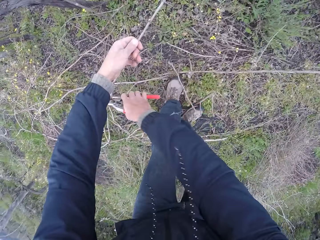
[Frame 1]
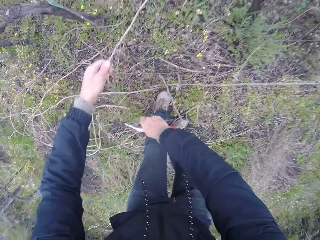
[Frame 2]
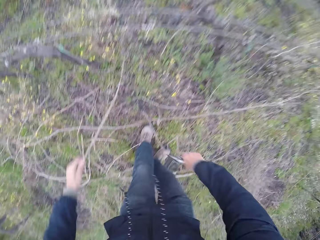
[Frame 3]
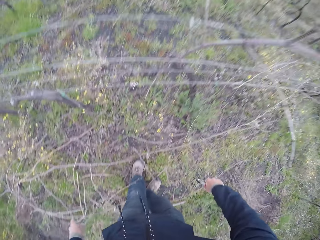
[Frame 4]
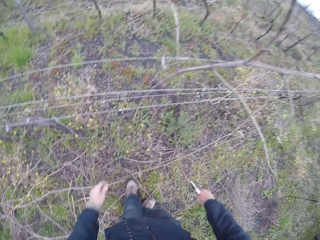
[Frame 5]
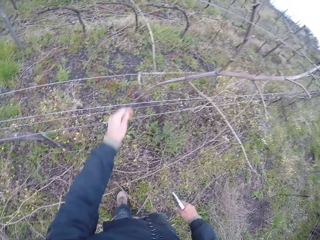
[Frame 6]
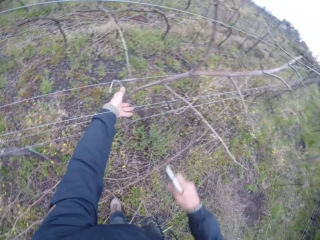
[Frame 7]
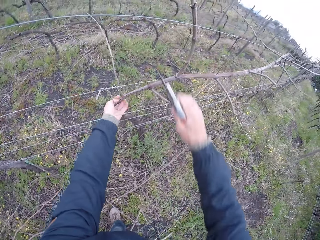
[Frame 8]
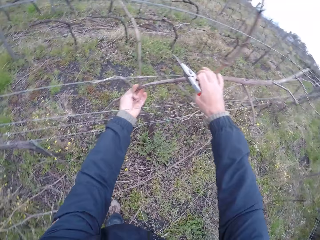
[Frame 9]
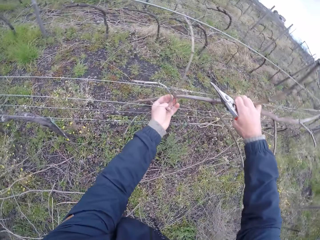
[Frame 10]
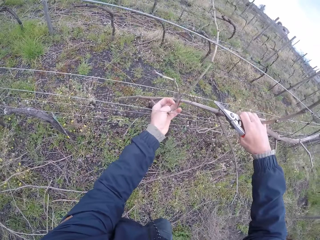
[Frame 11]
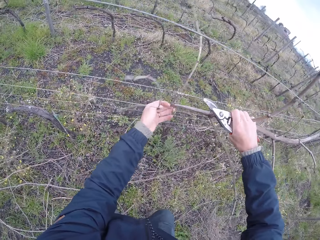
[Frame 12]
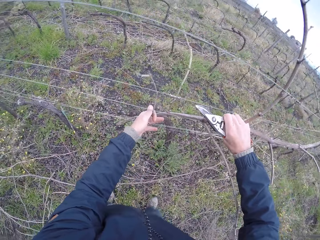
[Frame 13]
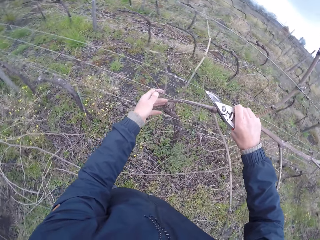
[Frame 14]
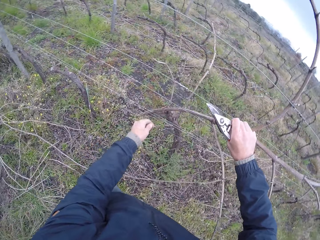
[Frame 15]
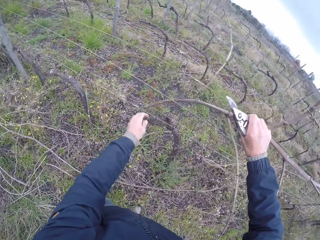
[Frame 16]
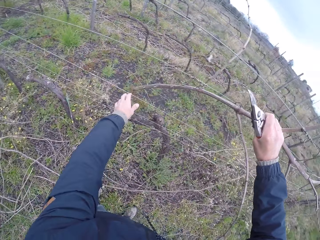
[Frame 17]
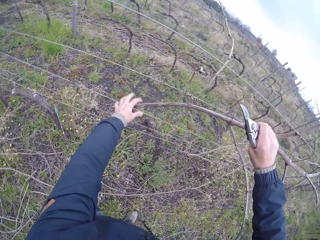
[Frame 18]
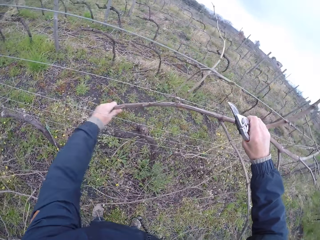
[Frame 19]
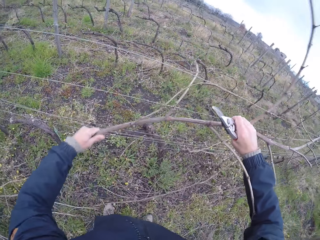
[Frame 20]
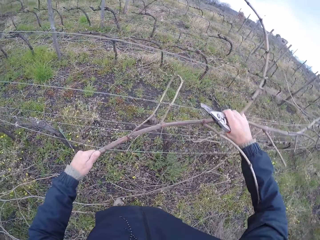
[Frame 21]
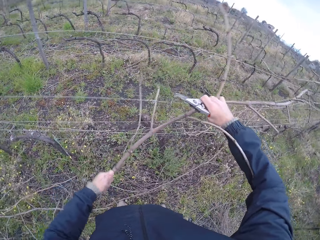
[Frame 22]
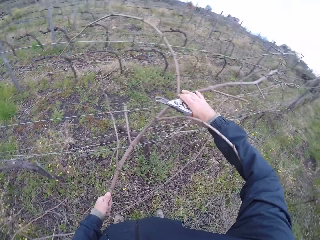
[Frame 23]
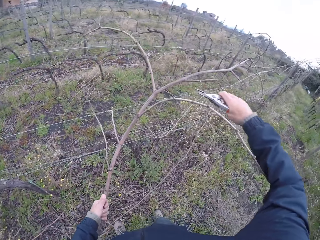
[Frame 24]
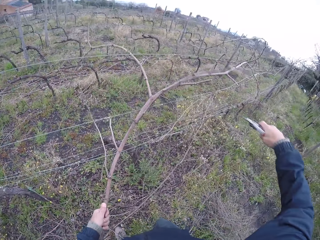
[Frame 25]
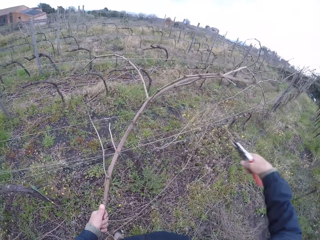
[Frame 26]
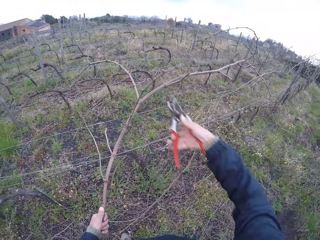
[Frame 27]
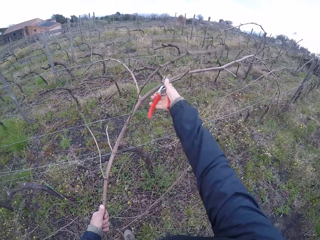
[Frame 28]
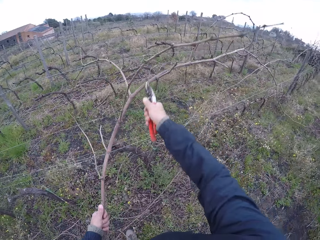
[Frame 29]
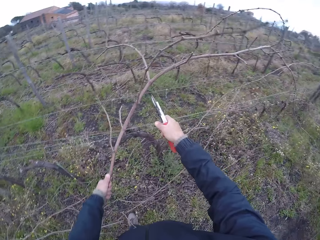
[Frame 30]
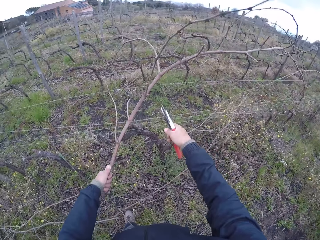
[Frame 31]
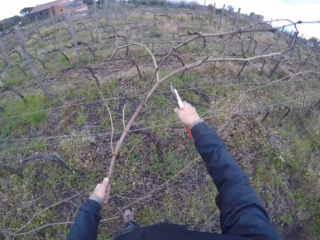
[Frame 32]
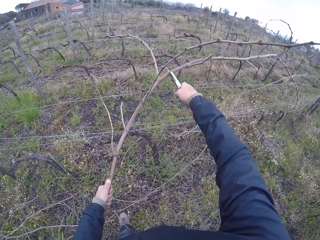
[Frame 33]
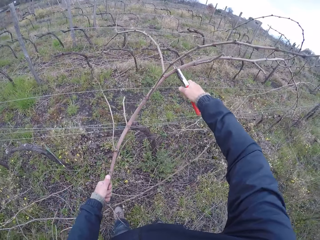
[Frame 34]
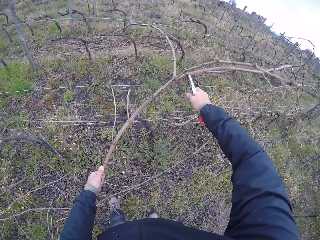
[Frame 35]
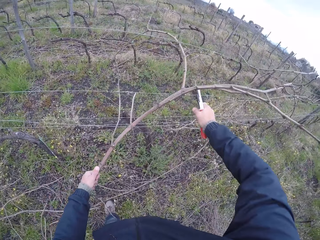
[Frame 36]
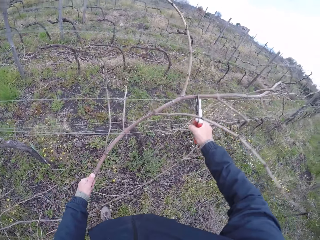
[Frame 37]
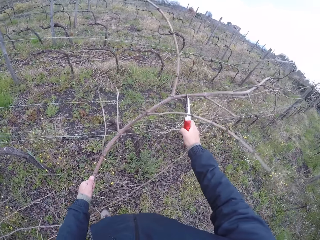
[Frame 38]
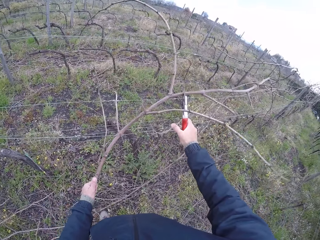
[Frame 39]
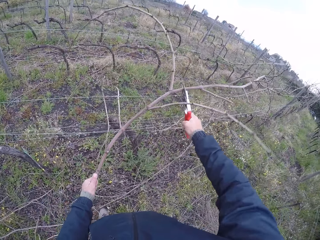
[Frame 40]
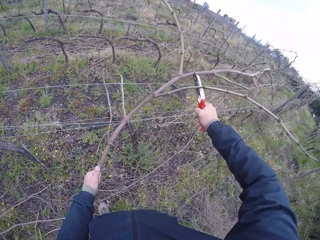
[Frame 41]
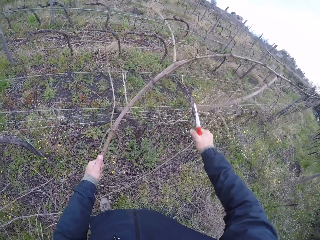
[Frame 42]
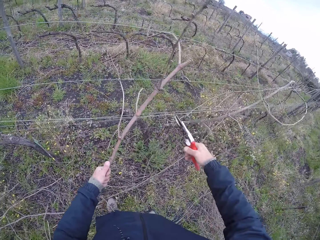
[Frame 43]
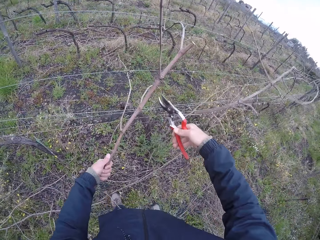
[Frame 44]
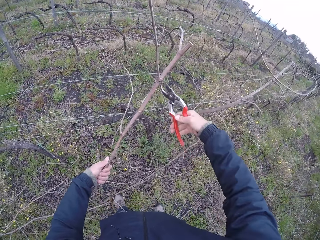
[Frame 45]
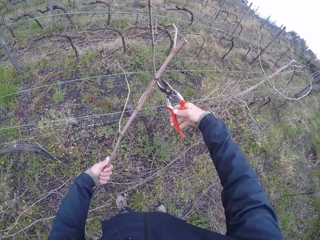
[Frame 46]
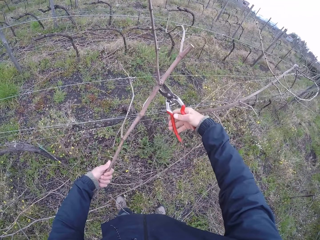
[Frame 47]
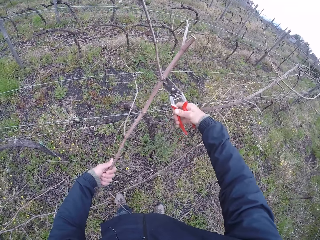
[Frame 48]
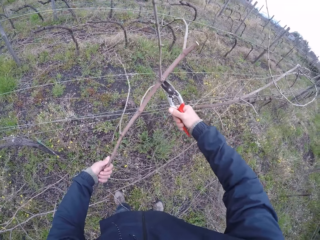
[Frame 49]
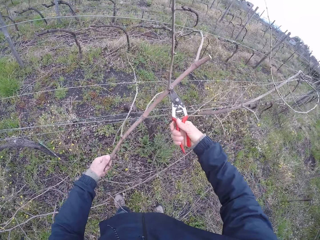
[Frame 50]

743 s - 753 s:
The camera wearer holds a branch or stick. He cuts the stick in his left hand with the secateurs in his right hand. He drops the branch on the ground. He pulls a stick out of the wire with both hands. He cuts the stick with the secateurs in his right hand.

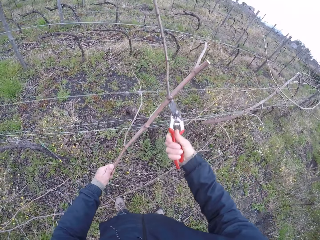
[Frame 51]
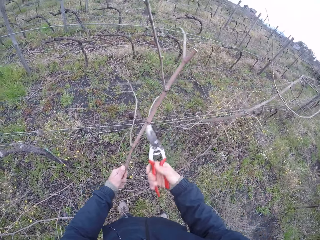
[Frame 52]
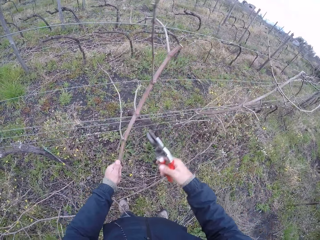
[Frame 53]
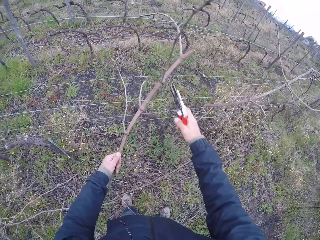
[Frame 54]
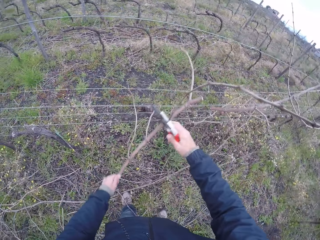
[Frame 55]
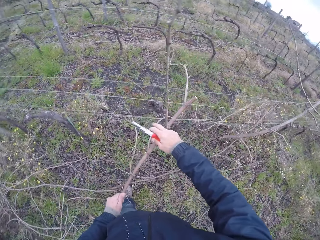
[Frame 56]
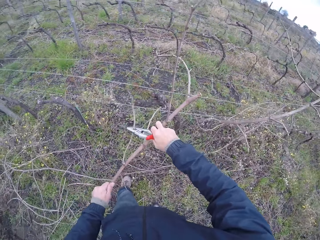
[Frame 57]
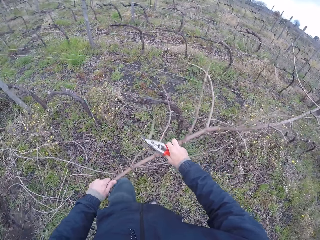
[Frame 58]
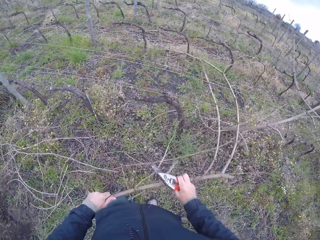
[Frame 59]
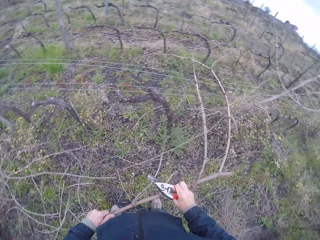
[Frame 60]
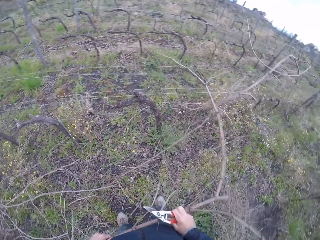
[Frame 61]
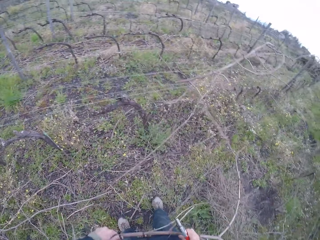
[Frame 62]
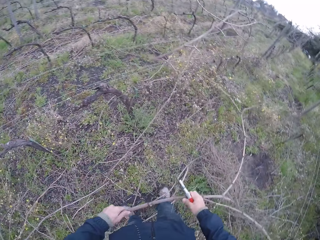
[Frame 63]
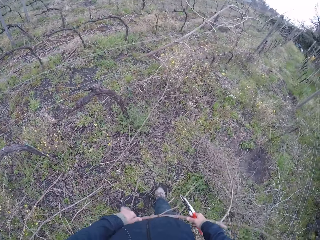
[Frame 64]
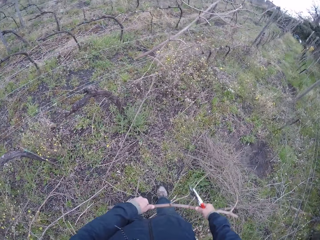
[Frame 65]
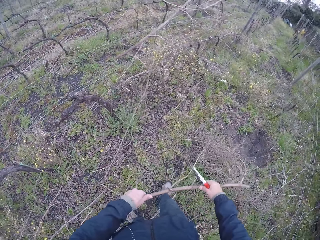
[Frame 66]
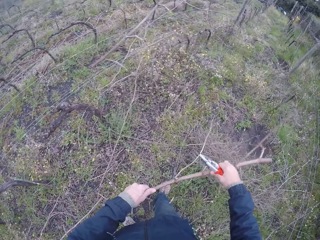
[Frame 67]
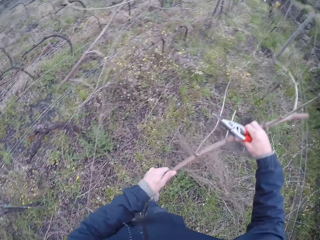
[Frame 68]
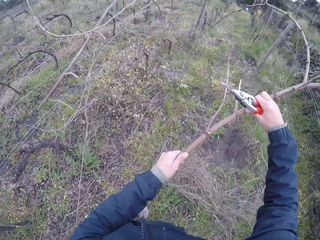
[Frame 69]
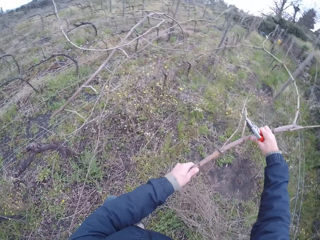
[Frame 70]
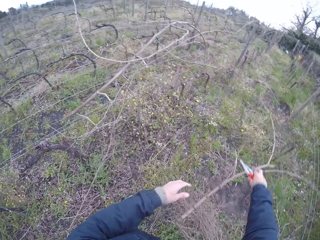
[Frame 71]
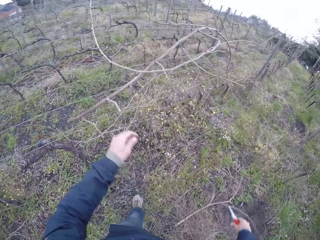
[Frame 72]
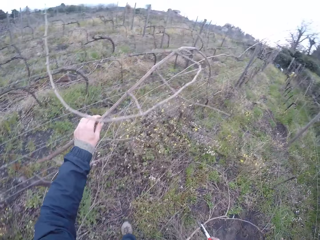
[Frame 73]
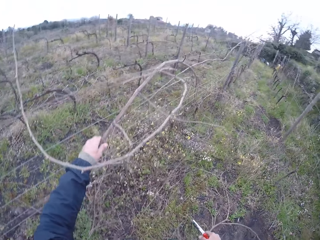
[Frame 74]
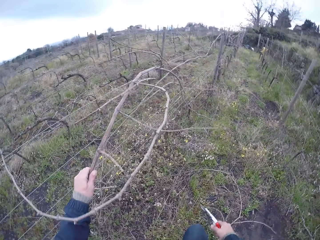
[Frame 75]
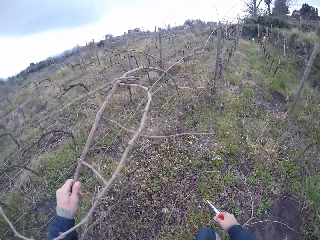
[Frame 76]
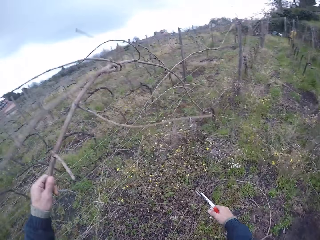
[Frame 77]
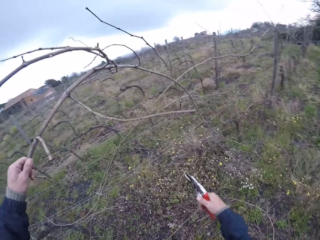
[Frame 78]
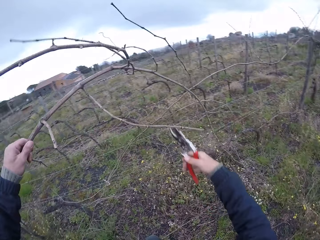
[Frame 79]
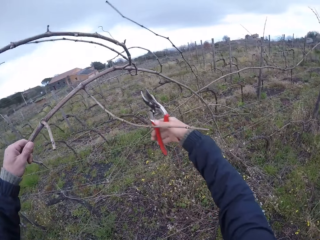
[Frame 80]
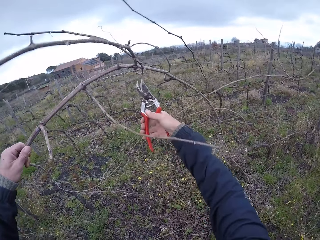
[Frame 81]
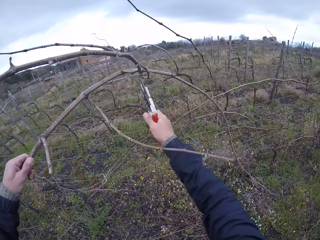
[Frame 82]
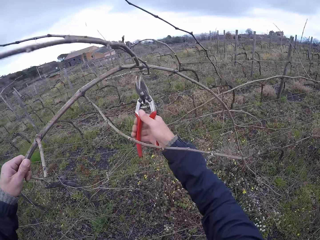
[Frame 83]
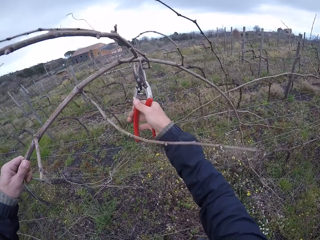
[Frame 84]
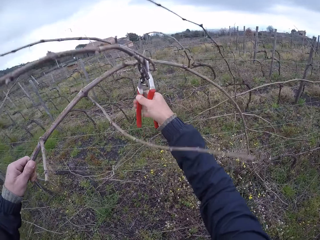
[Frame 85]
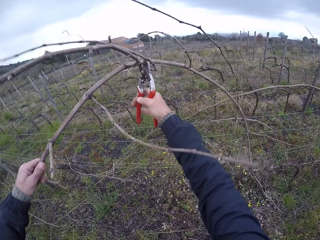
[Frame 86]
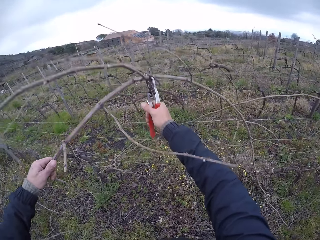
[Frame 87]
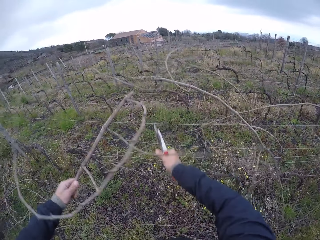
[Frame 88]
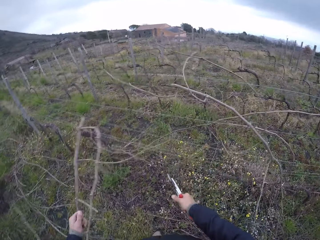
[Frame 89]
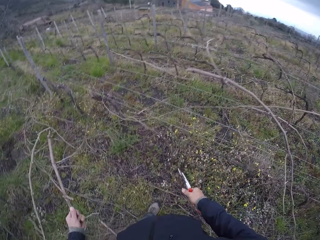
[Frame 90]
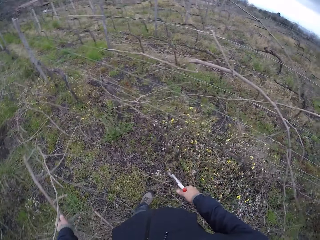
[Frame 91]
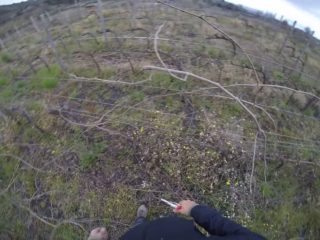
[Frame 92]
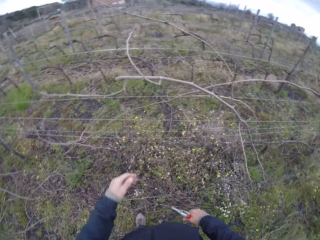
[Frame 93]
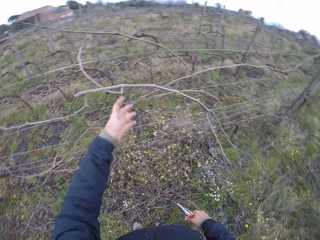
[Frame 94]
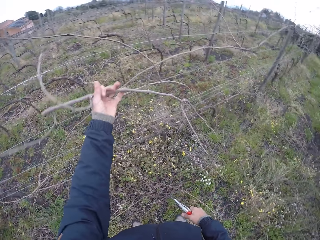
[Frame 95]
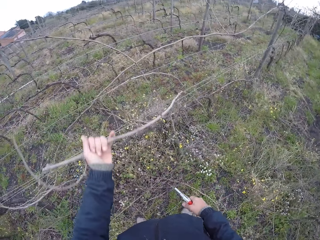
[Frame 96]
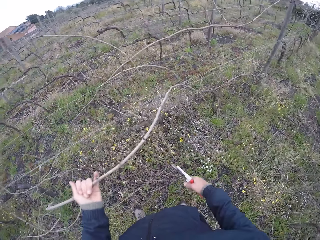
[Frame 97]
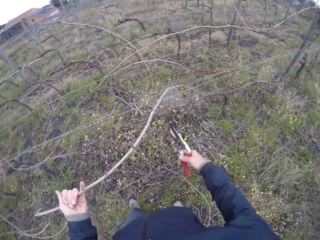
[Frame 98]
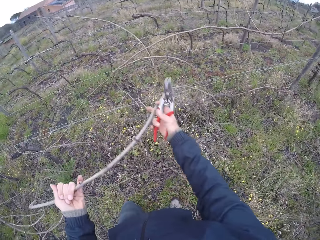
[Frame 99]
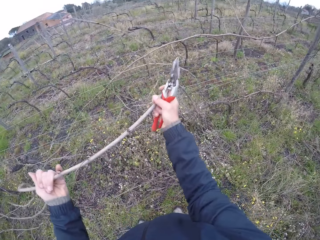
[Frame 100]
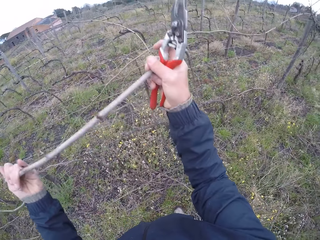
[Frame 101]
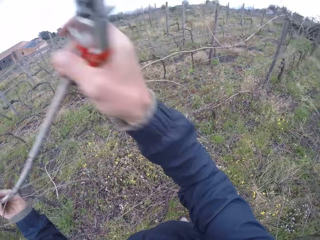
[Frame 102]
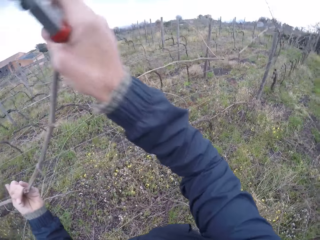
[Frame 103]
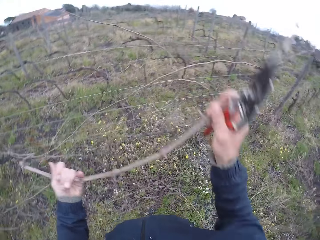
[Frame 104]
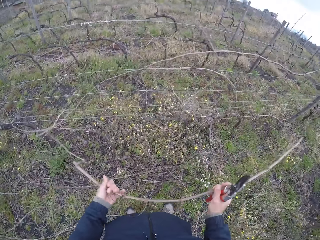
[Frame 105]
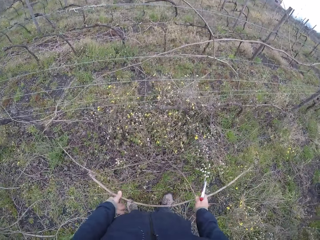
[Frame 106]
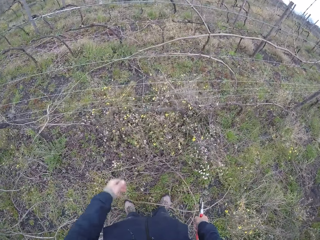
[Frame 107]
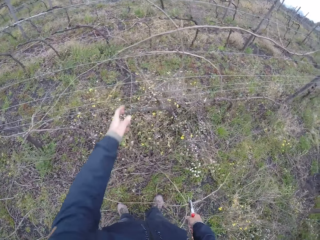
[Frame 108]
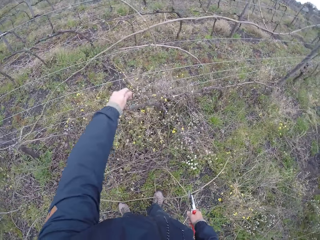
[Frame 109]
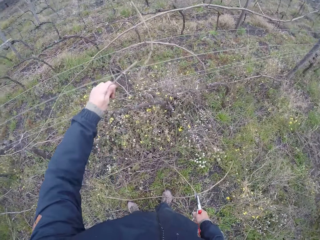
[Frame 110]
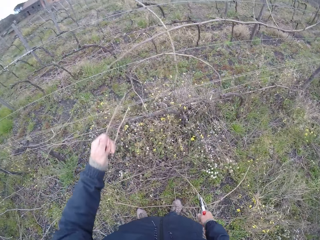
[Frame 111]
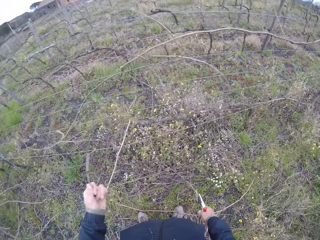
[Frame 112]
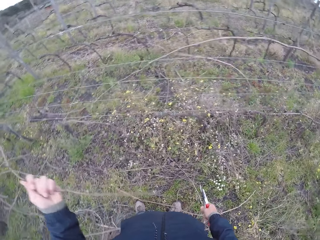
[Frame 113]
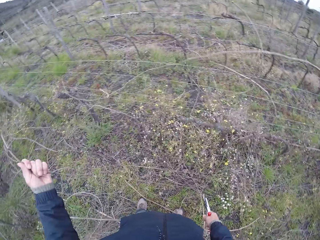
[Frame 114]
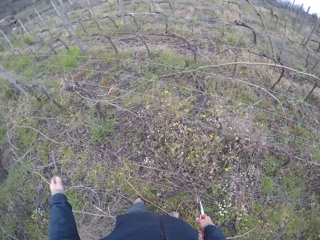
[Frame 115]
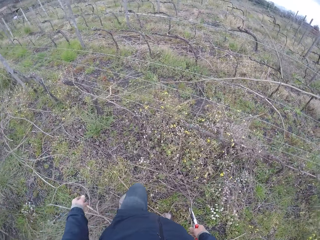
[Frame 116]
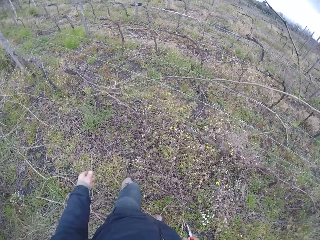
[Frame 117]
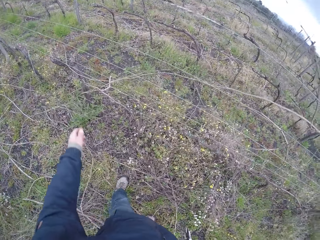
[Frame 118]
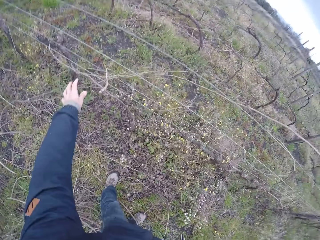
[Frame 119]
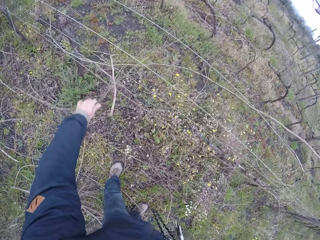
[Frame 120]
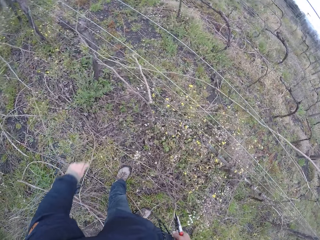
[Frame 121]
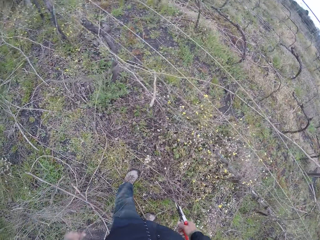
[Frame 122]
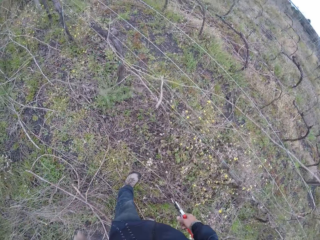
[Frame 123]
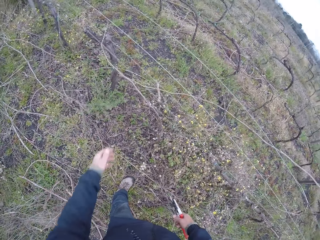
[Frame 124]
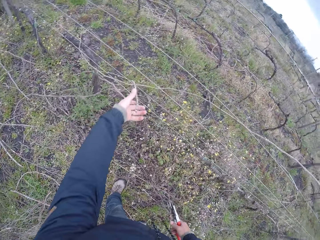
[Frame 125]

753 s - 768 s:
The camera wearer cuts the stick or branch with the secateurs in his right hand. He pulls the stick out of the wire with both hands. He throws the stick to the floor with both hands. He pulls a stick out of the wire with his left hand. He cuts the stick with the secateurs in his right hand. He throws the stick to the floor with his left hand. He pulls a stick out of the wire with his left hand. He pulls the stick out of the wire with both hands. He throws the stick to the floor with both hands. He pulls a stick out of the wire with his left hand. He throws the stick to the floor with his left hand. He pulls a branch from the fence.
